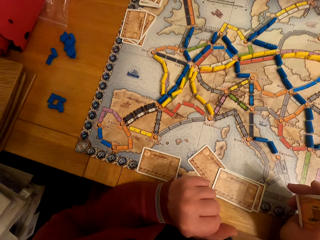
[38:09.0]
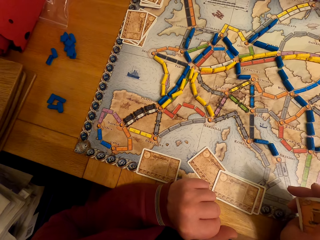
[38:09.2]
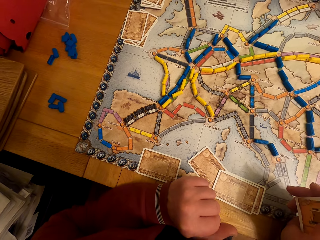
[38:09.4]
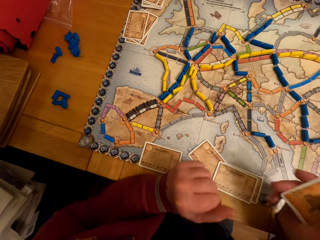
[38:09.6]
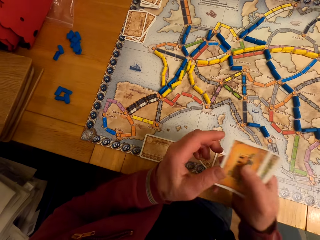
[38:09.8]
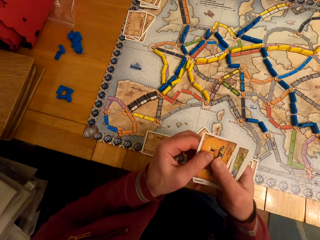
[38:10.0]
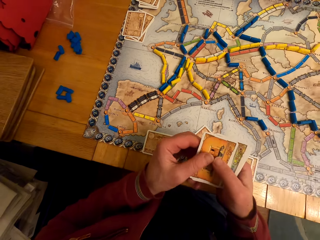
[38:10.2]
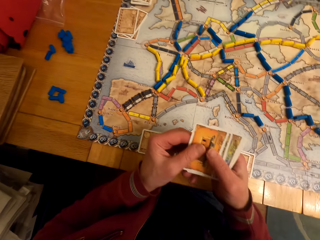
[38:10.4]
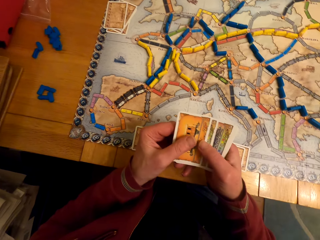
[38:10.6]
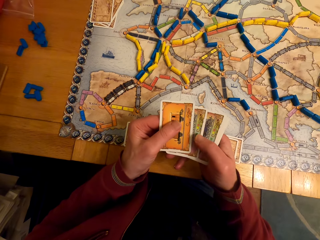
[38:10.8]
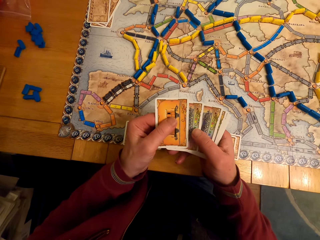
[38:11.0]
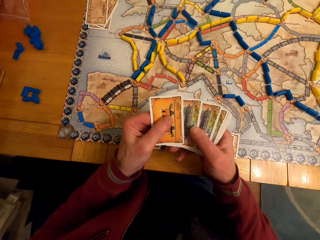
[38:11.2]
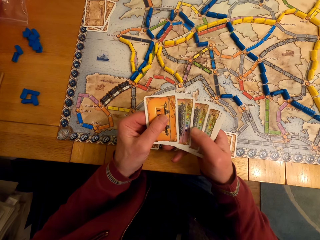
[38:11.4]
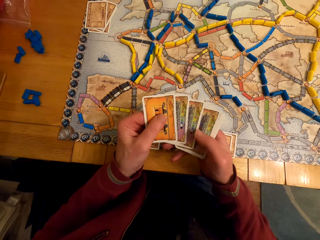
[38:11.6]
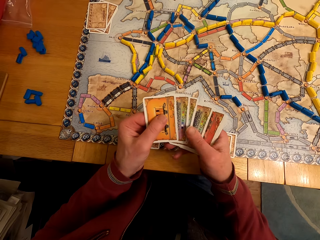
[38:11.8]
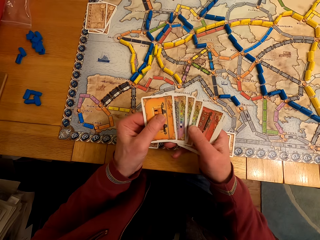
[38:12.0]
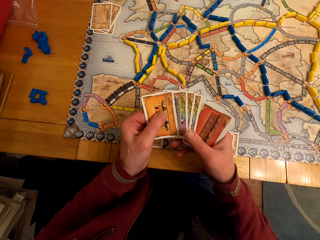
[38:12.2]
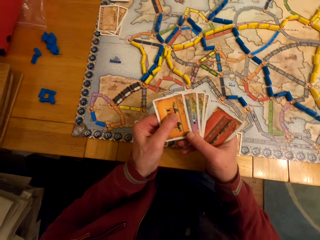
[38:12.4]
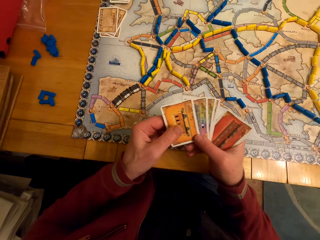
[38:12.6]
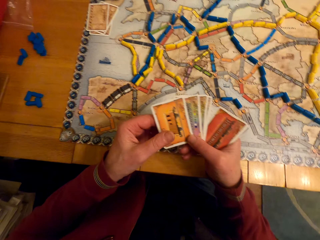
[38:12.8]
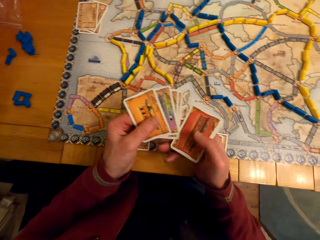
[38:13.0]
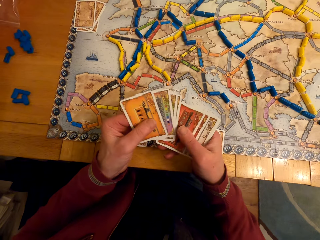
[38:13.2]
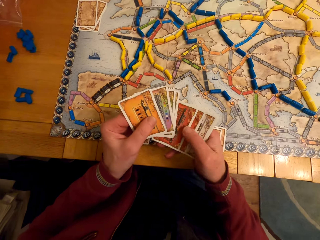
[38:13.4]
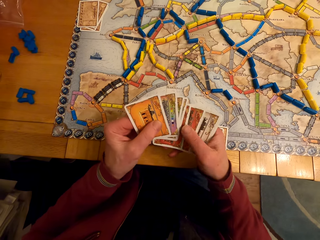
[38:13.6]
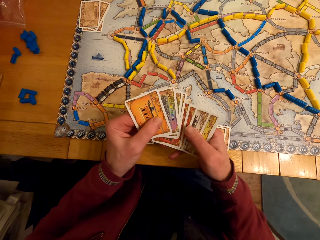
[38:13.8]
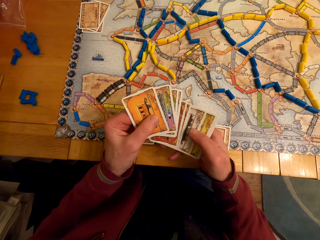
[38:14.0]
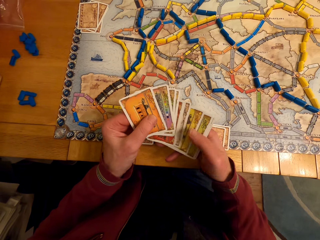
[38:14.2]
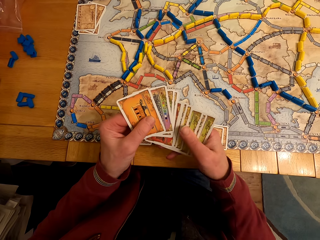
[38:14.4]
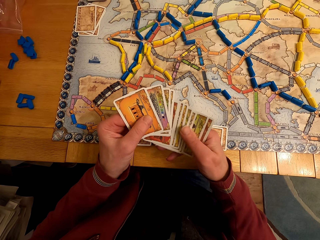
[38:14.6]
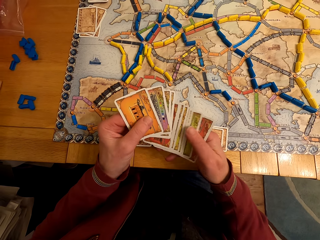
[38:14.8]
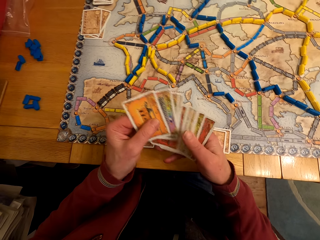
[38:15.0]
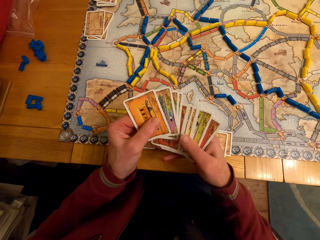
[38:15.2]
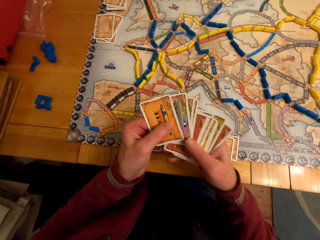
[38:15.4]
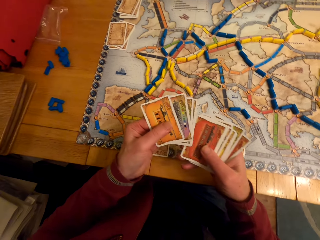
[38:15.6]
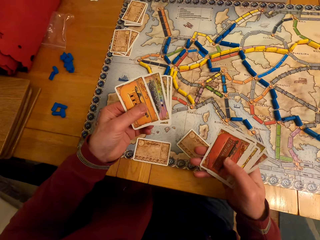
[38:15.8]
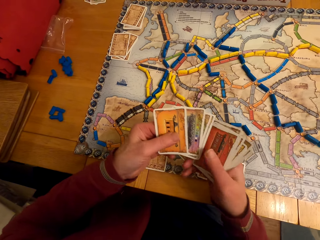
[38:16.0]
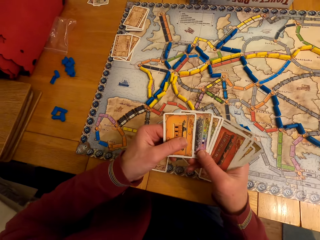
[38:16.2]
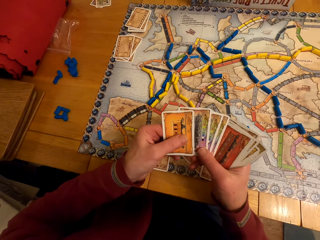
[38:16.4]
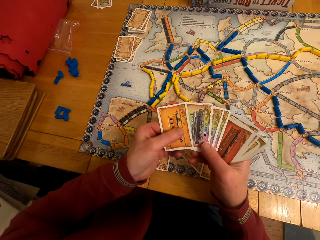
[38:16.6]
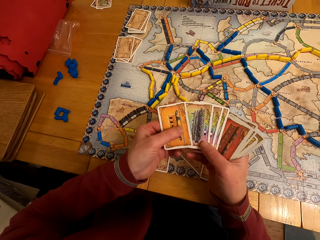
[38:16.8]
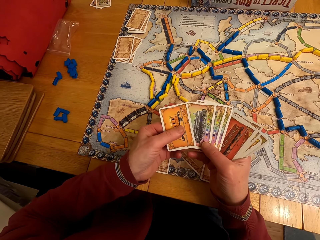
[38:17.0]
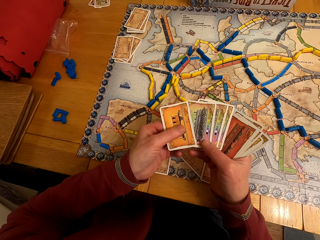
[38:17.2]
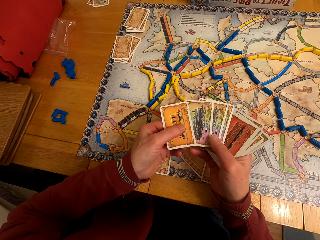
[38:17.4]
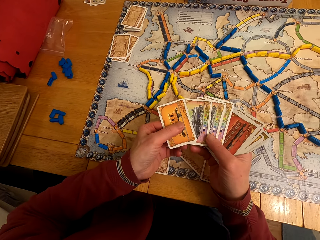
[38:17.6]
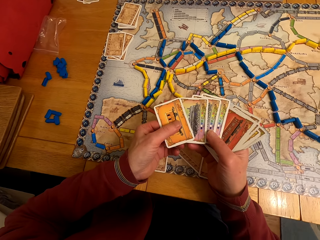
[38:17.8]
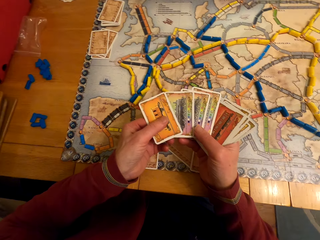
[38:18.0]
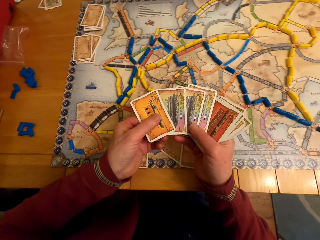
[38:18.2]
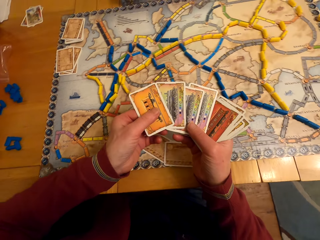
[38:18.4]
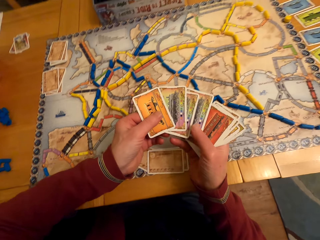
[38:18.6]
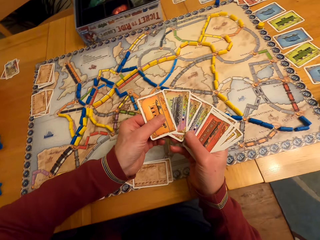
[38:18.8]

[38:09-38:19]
The camera wearer arranges cards.

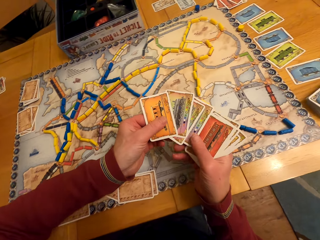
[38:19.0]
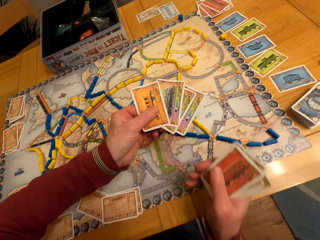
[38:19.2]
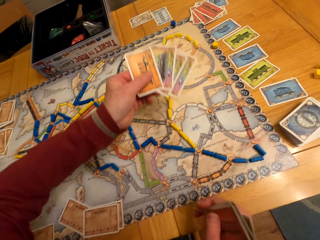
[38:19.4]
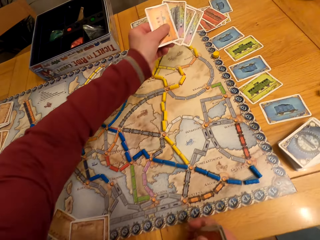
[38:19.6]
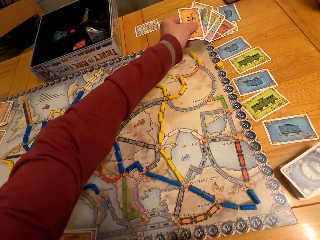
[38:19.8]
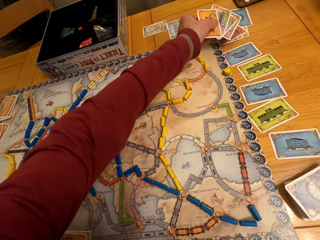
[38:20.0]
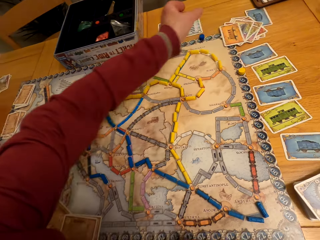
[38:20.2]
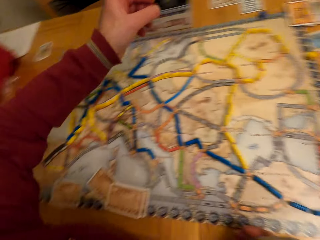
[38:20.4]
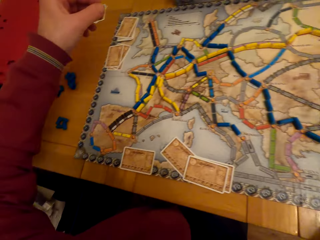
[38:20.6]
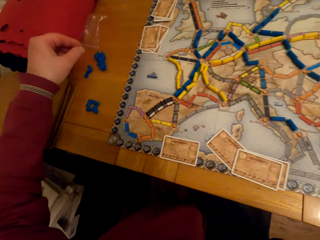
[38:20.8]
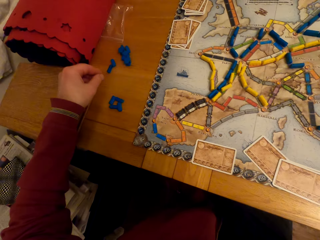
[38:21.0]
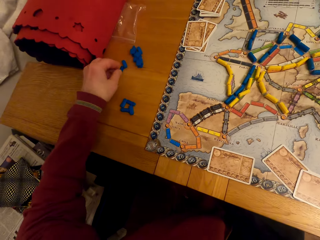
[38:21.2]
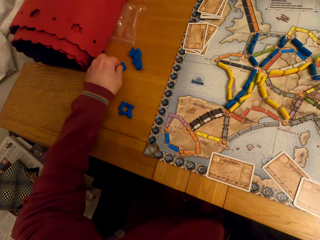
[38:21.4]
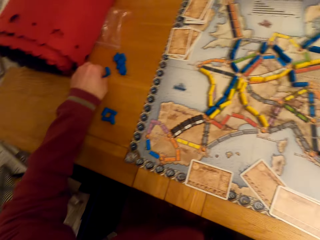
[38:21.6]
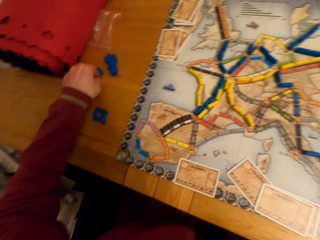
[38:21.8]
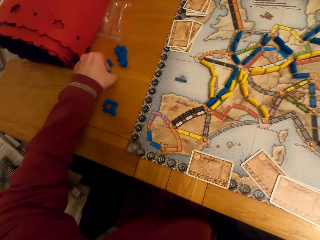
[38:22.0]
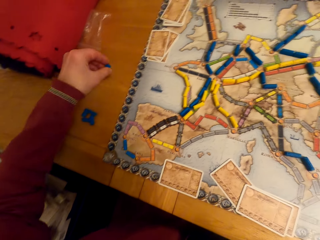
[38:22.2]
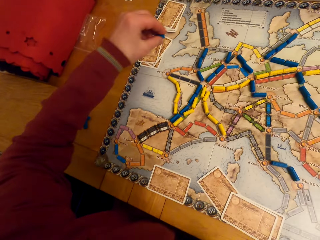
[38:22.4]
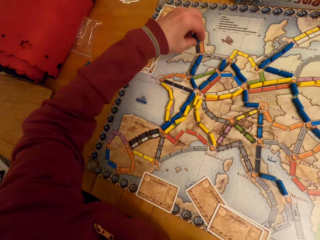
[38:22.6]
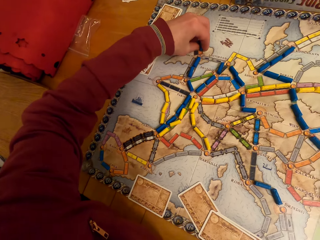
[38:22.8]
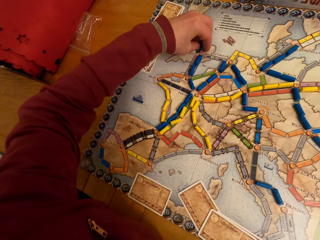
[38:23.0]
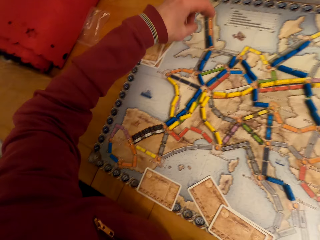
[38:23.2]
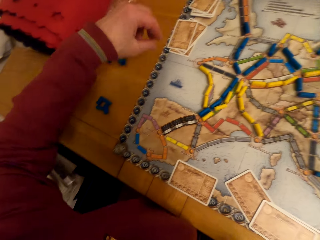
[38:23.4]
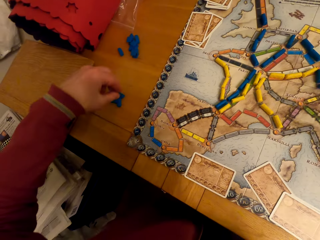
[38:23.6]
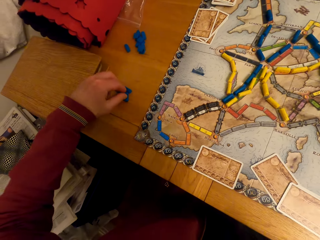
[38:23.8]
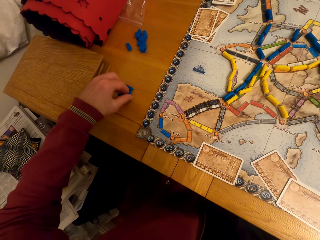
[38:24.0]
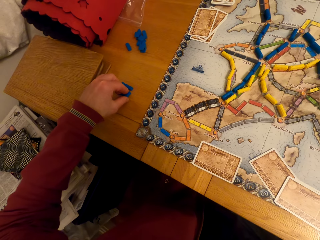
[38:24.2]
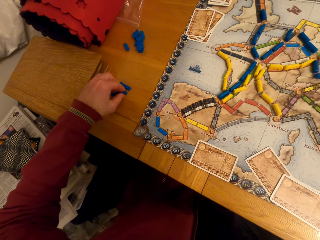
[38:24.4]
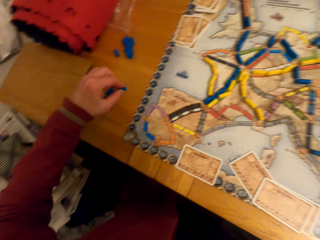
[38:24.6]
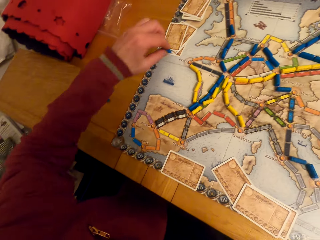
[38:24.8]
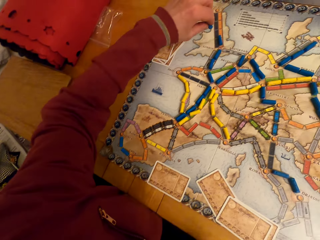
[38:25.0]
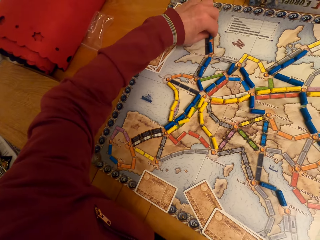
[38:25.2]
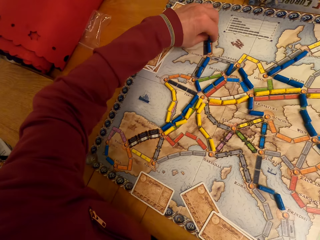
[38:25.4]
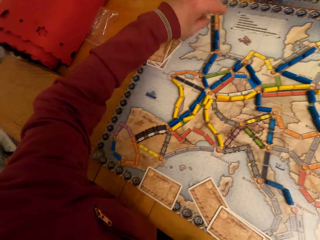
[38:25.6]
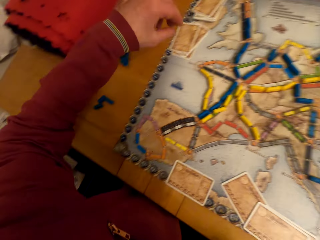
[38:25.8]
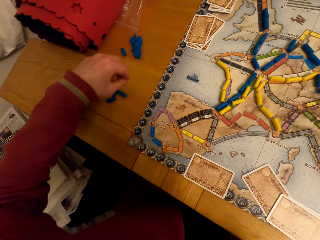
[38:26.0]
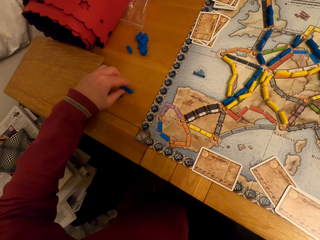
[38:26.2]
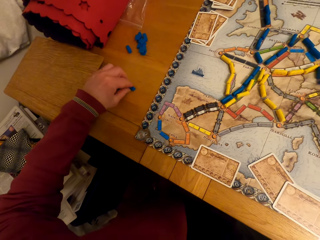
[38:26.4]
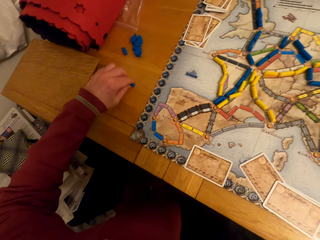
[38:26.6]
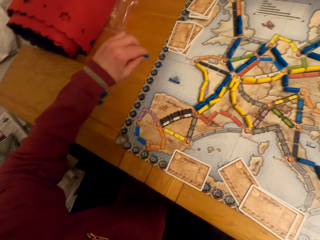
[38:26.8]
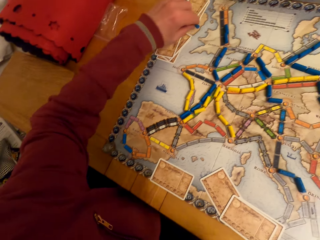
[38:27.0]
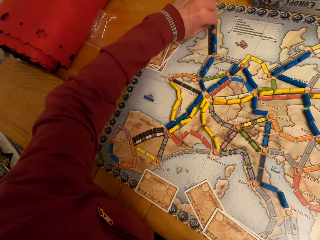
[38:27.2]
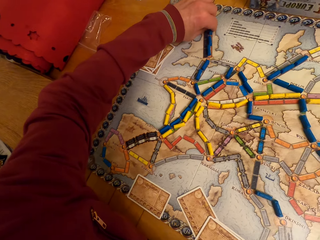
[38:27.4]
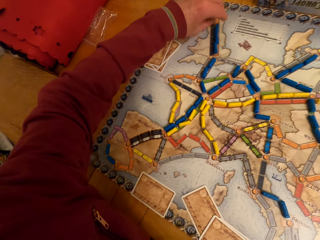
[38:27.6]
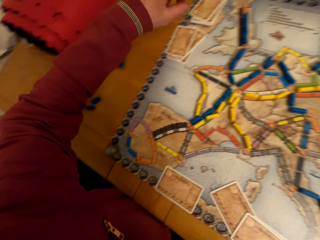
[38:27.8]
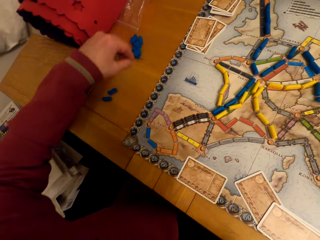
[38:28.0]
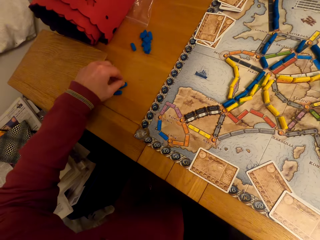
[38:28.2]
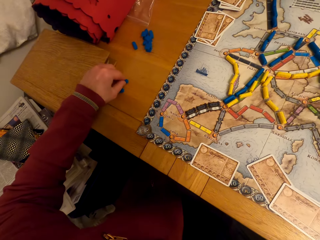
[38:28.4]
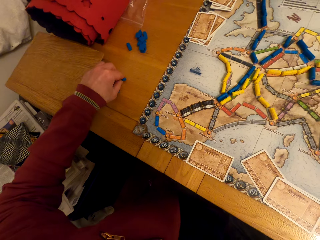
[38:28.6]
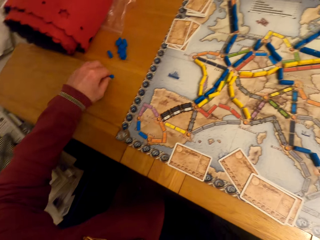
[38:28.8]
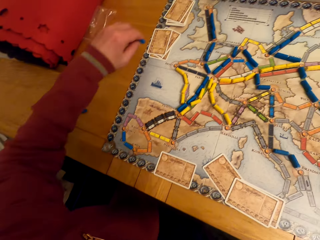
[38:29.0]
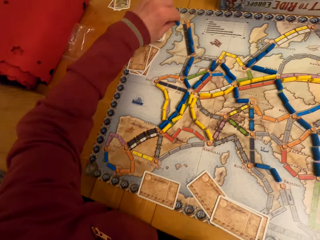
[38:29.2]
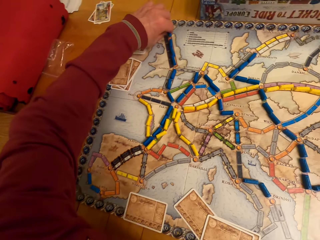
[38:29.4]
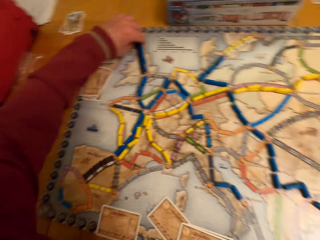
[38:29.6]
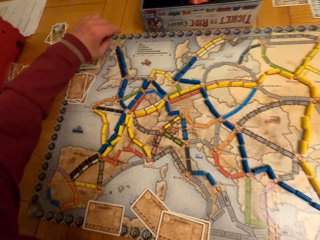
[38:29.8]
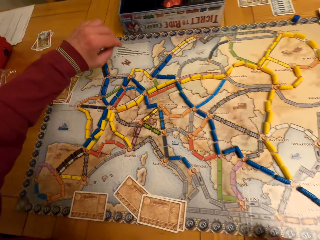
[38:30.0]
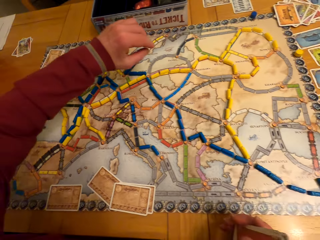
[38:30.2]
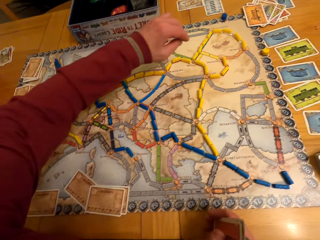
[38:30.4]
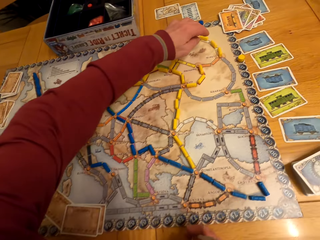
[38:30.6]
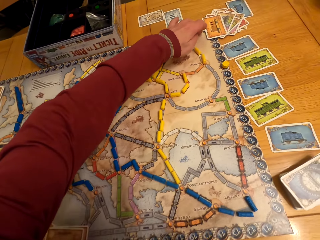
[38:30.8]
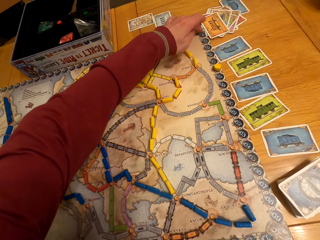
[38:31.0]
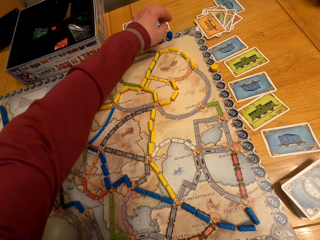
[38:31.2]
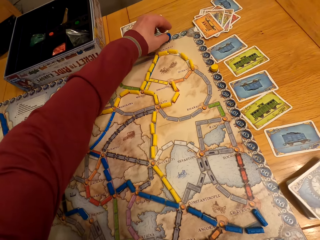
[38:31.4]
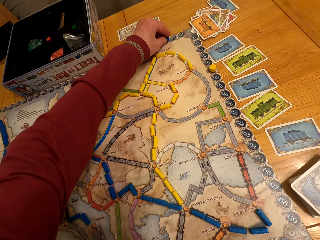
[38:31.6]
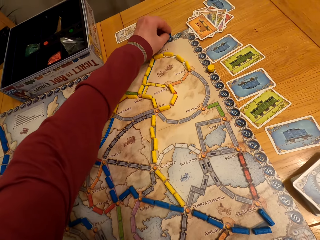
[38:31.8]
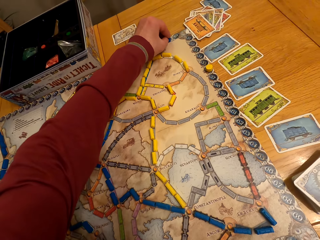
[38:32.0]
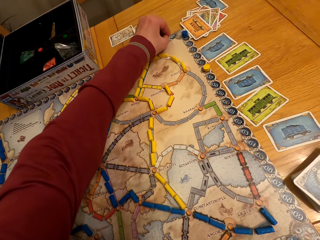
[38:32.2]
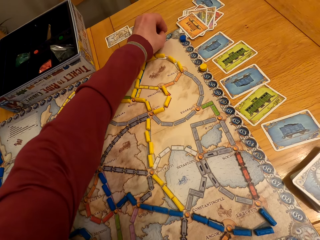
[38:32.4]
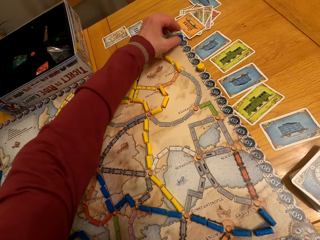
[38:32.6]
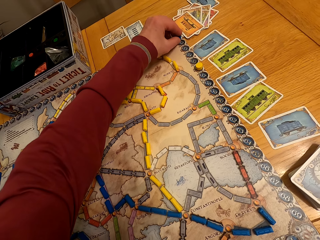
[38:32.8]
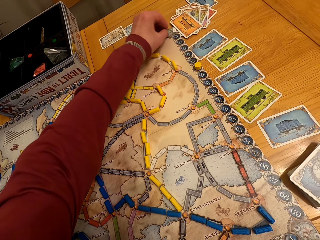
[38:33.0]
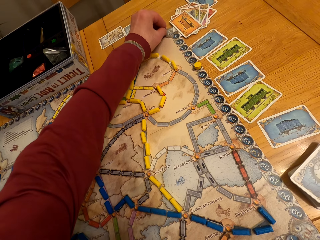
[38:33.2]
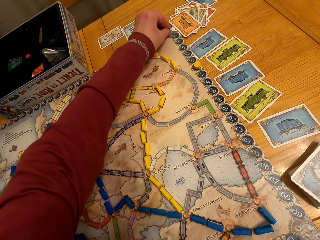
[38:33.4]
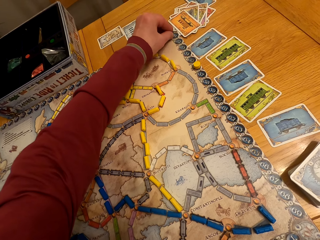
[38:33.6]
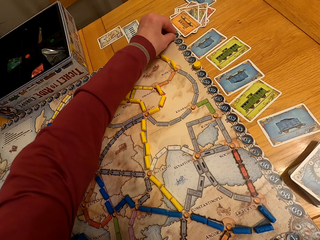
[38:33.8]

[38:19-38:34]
The camera wearer puts cards down. A man puts down some game cards and places chits on the board. The camera wearer picks up a button. They put the button down. They pick up the button. They put the button down. They pick up the button. They put the button down. They pick up the button. They put the button down. The man makes a move on the board game. The camera wearer moves the button.
